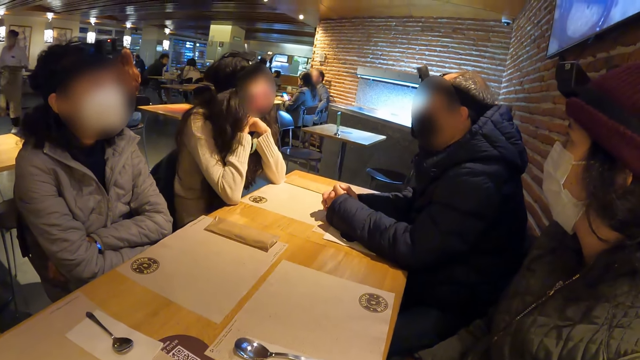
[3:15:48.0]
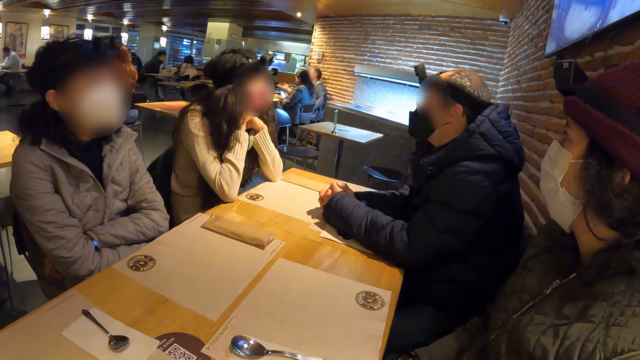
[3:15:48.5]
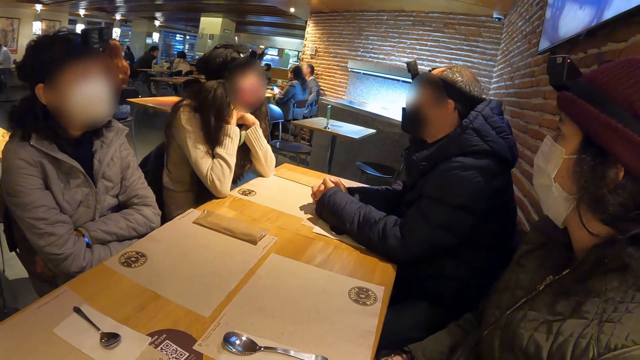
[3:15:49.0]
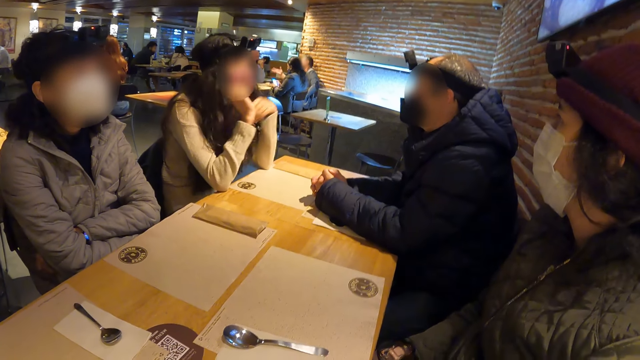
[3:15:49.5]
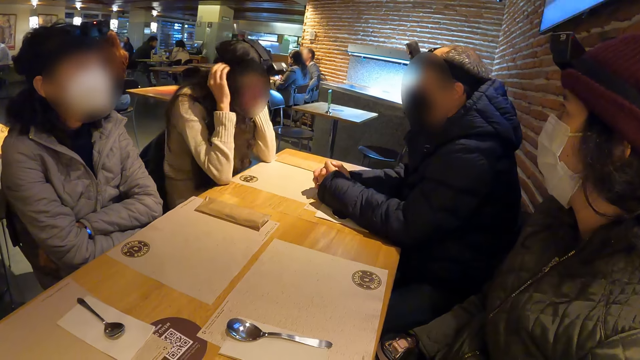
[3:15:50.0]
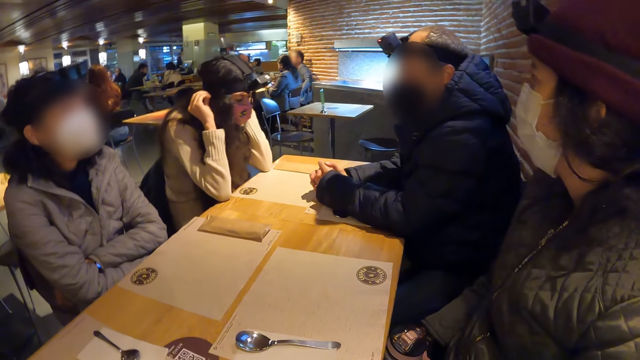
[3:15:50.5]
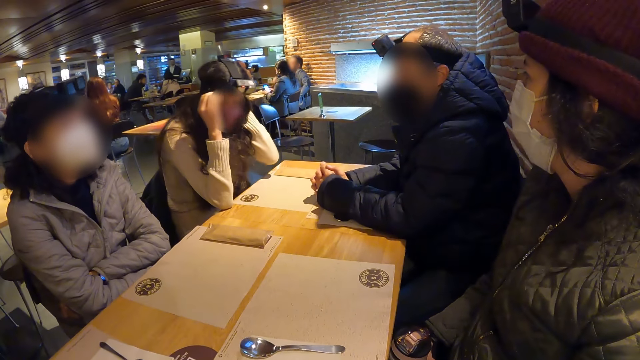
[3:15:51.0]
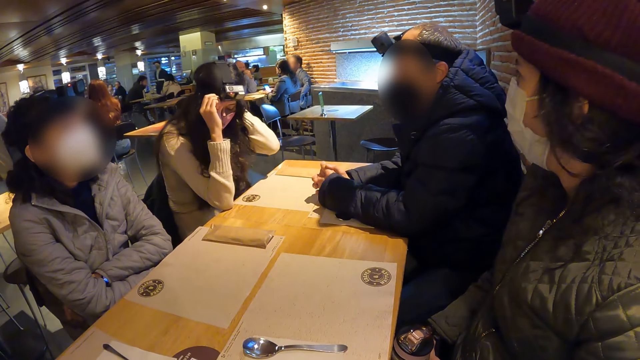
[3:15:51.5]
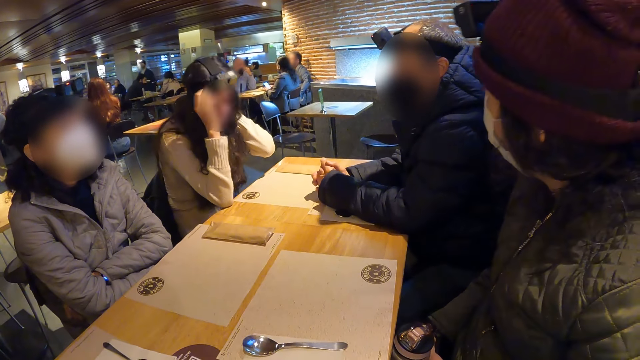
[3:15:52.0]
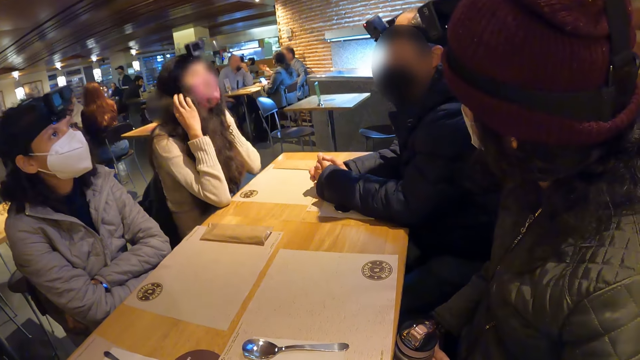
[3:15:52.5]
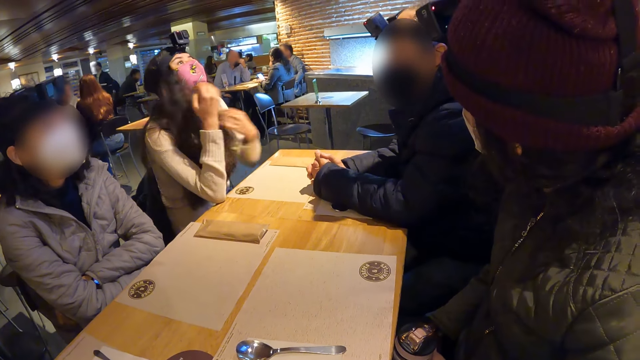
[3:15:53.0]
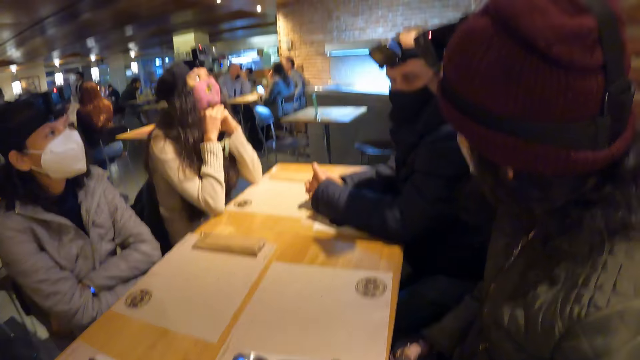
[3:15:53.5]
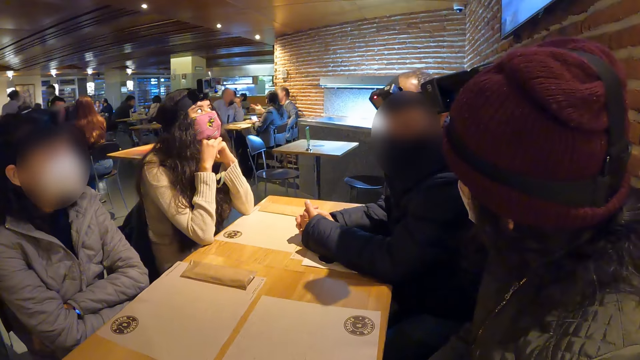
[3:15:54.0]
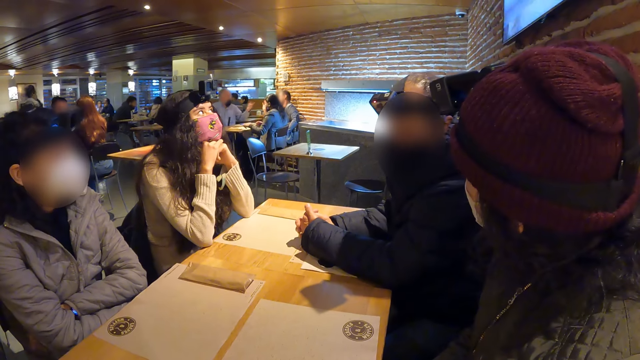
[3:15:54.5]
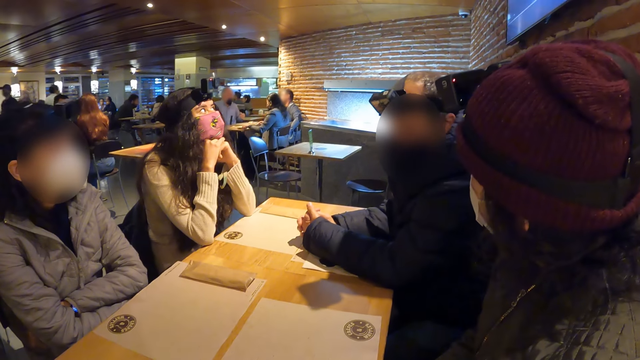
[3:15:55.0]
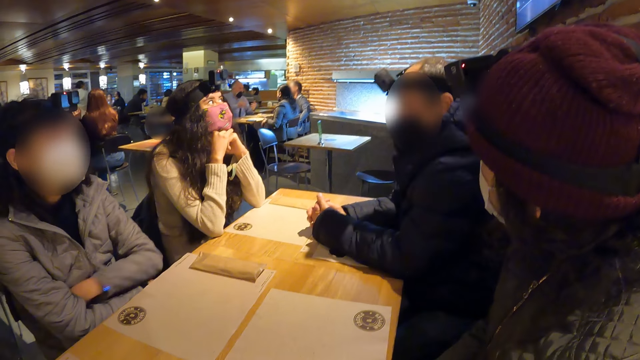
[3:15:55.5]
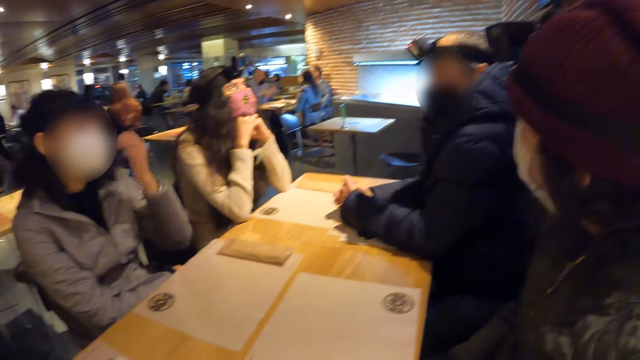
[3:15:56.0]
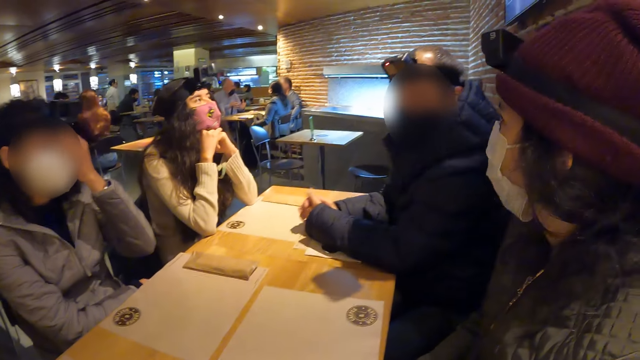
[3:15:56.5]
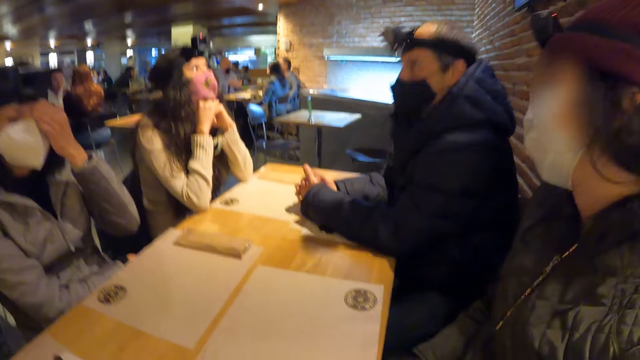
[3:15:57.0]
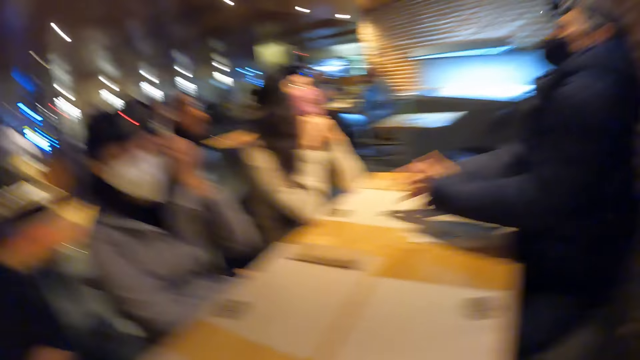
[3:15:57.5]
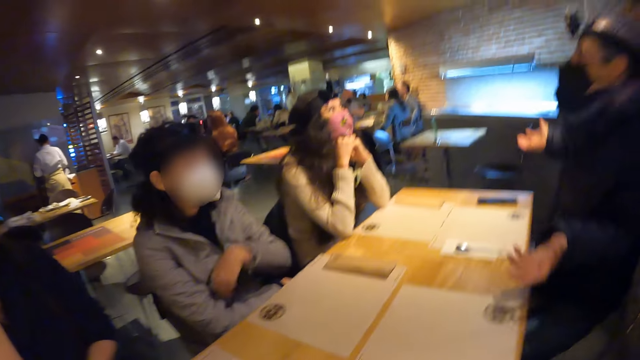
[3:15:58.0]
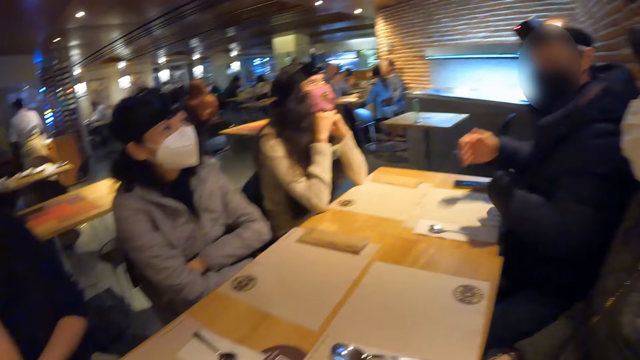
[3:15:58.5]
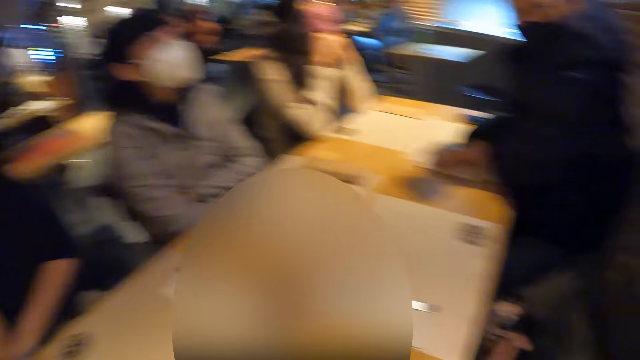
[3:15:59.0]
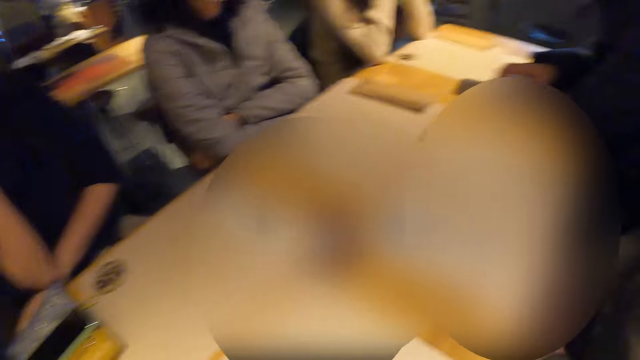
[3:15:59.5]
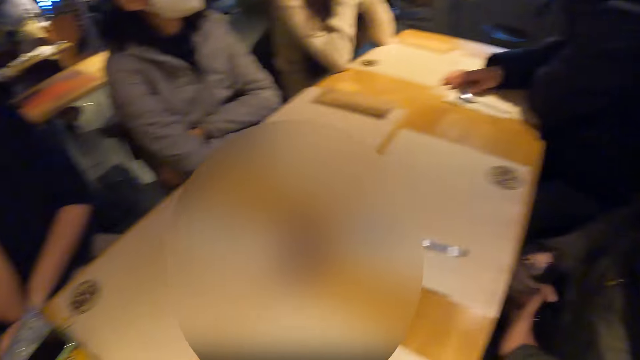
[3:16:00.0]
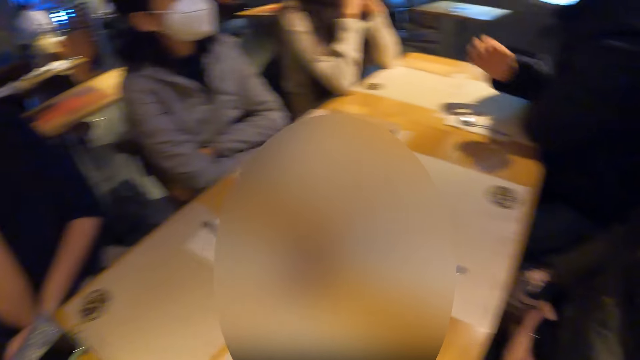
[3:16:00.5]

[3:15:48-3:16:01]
The woman adjusts the camera on her head with both hands and raises her head. Another woman touches the camera on her head with her left hand. The man gestures with both hands. The camera wearer gestures.

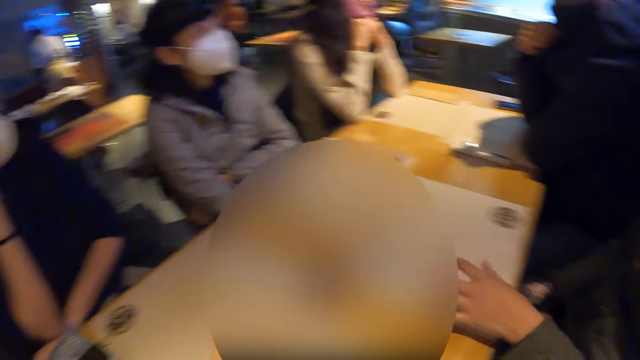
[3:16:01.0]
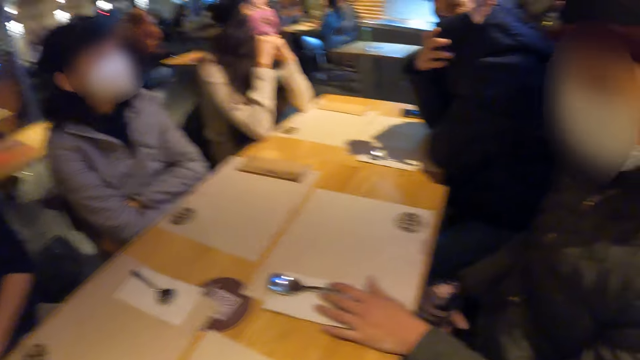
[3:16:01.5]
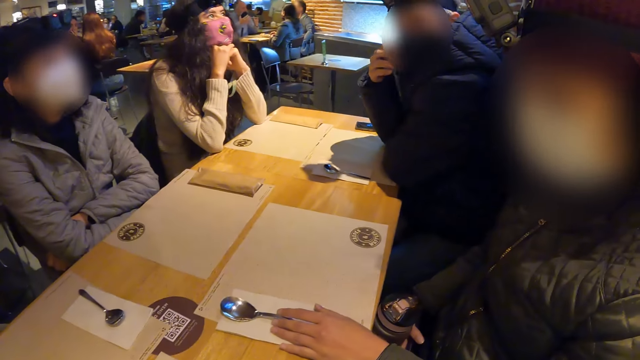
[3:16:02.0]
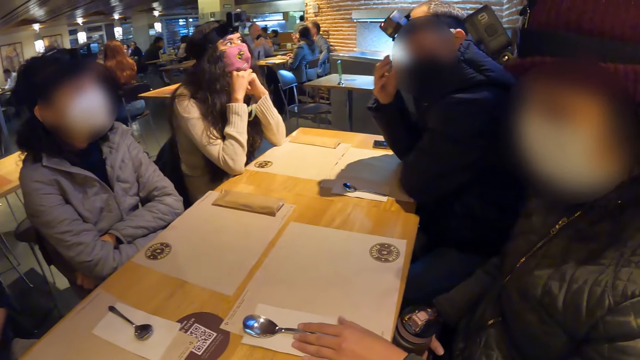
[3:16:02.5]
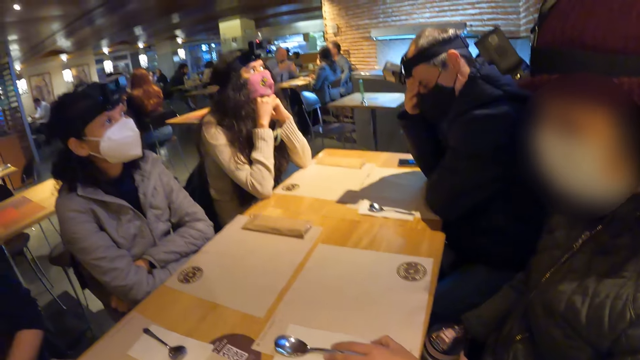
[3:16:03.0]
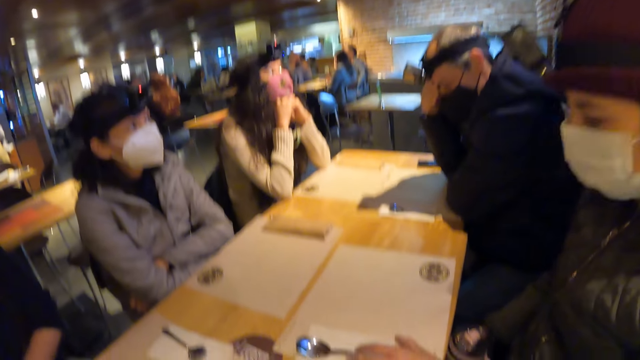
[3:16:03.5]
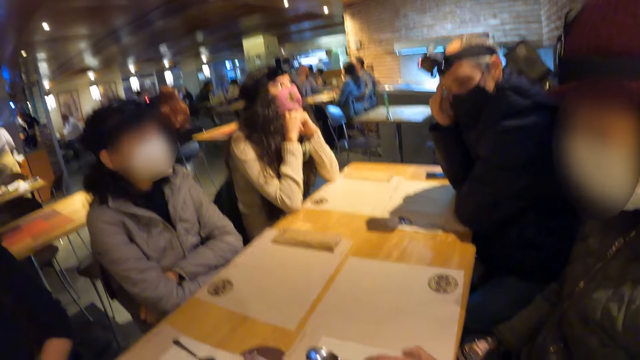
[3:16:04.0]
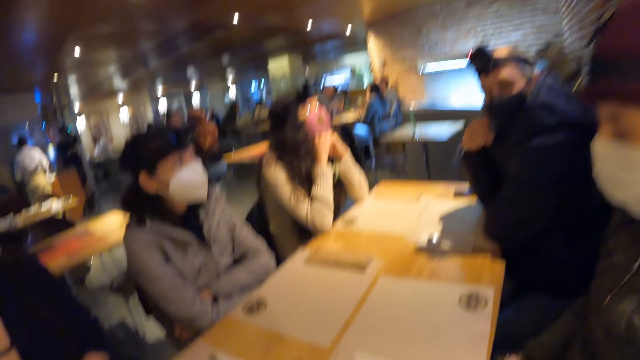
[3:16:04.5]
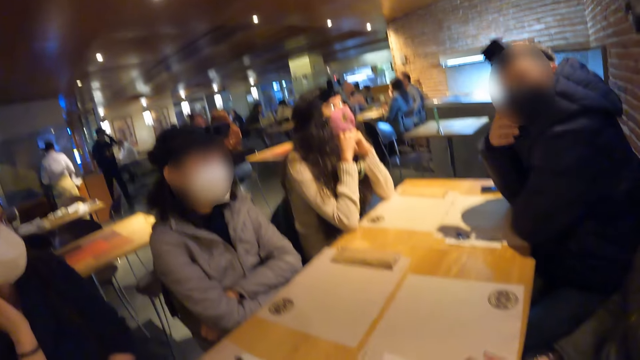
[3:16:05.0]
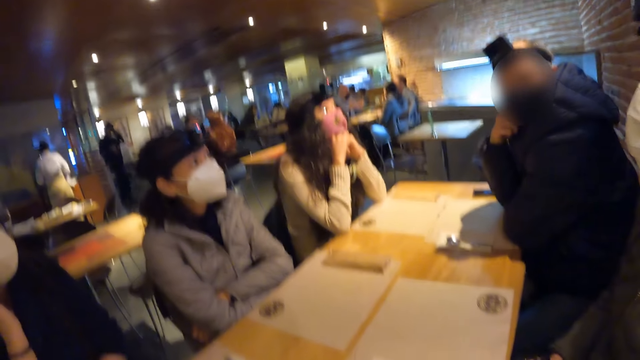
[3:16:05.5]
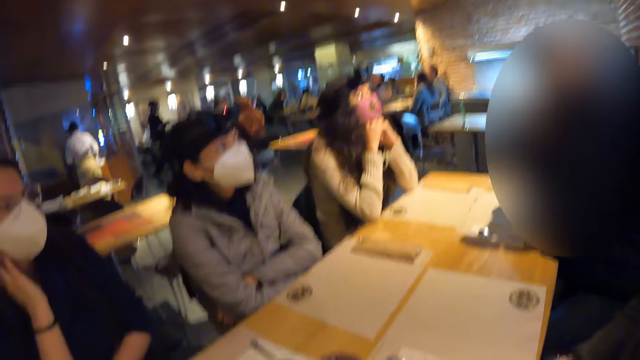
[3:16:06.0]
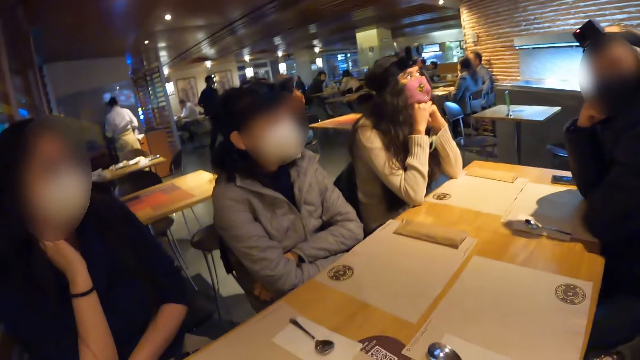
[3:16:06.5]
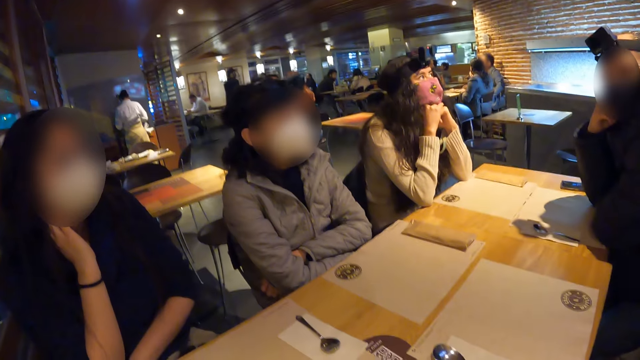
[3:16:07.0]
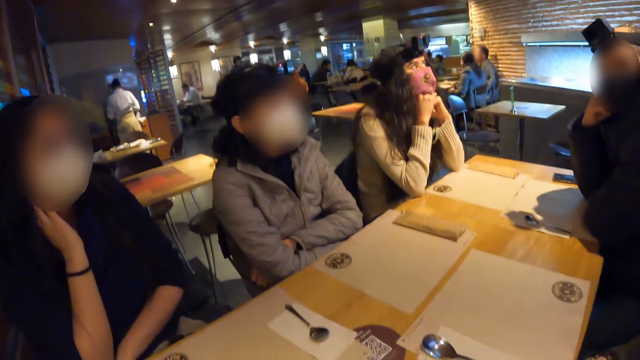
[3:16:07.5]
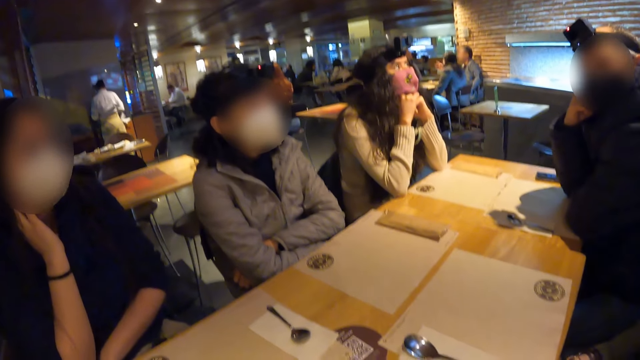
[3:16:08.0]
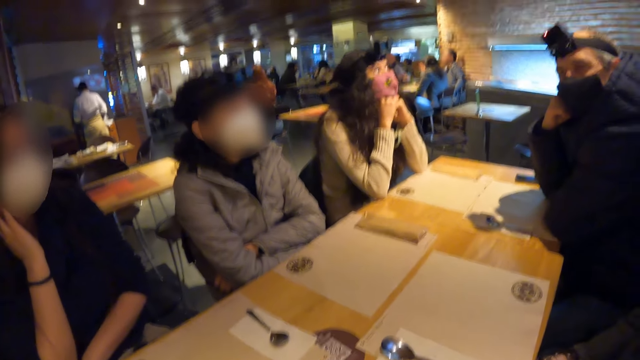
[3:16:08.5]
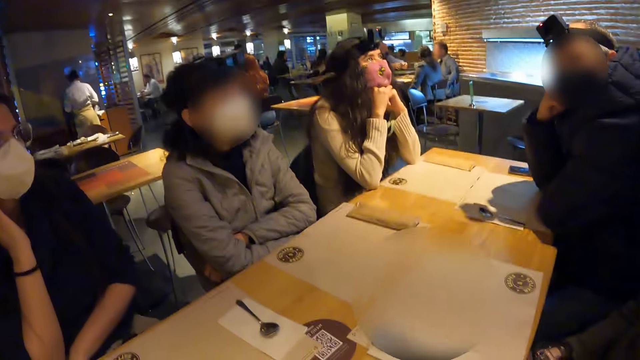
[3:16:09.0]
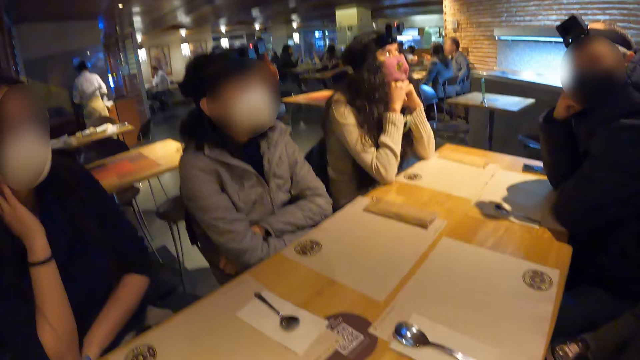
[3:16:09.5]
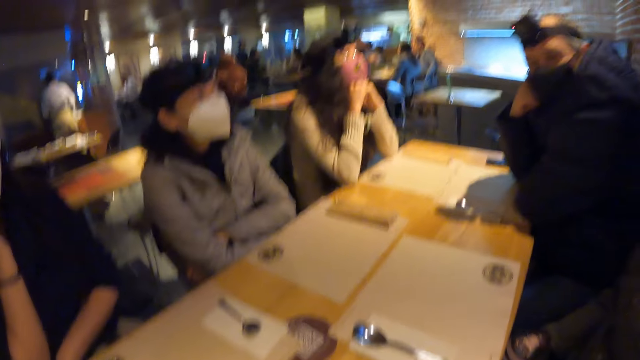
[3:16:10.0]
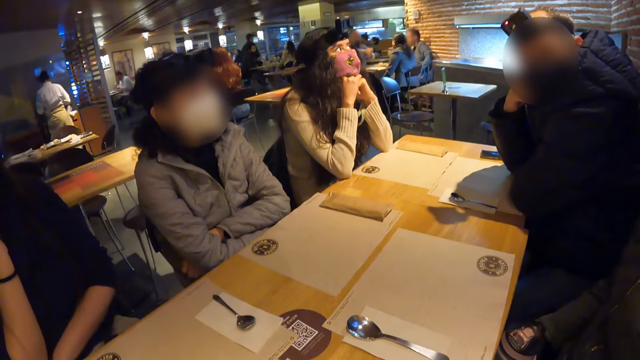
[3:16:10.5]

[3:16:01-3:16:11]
The woman moves the spoon on the table with her left hand.
